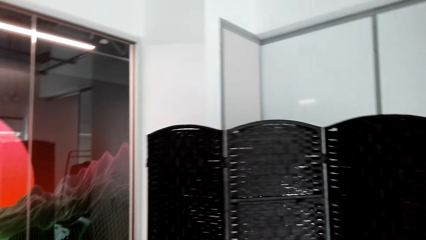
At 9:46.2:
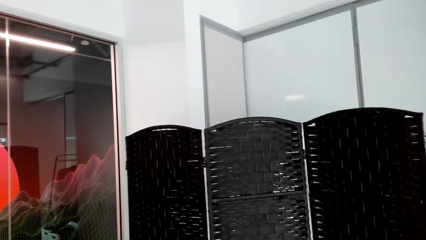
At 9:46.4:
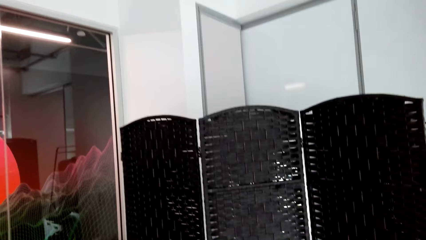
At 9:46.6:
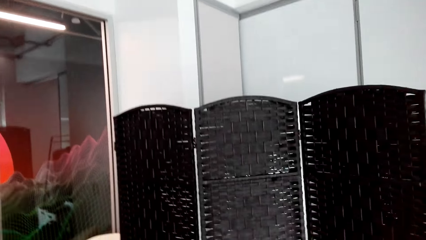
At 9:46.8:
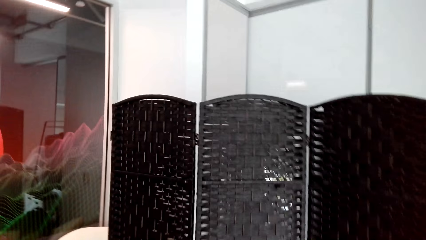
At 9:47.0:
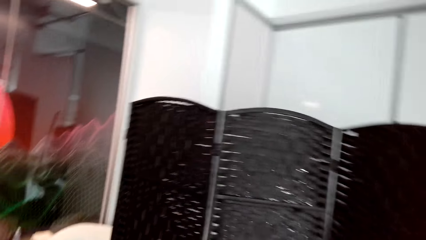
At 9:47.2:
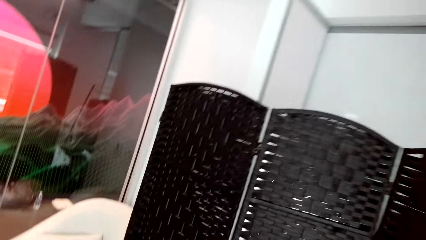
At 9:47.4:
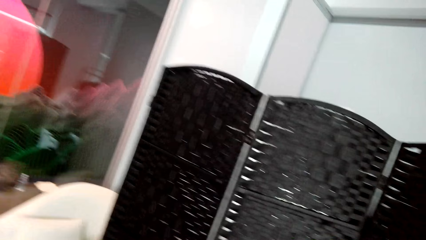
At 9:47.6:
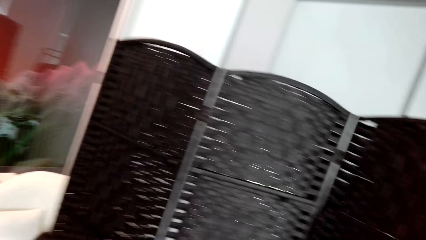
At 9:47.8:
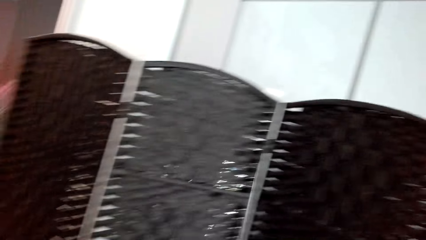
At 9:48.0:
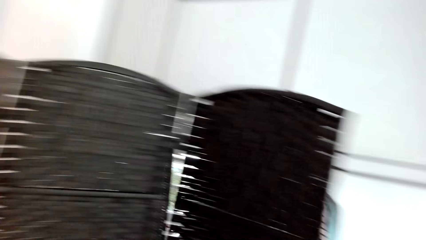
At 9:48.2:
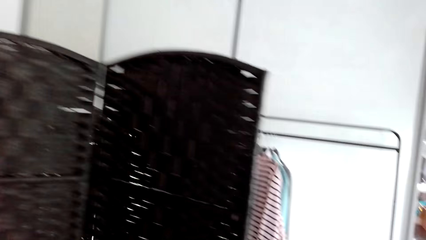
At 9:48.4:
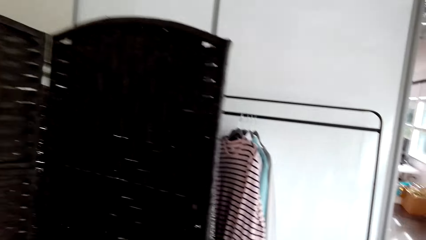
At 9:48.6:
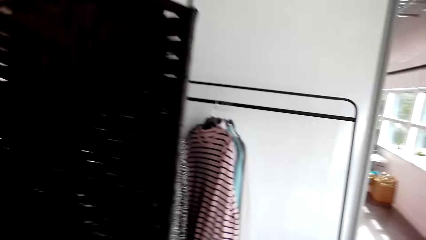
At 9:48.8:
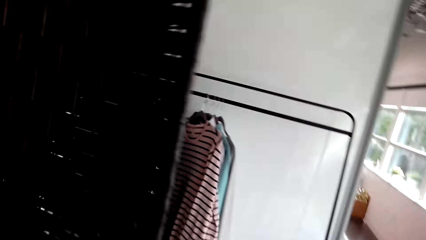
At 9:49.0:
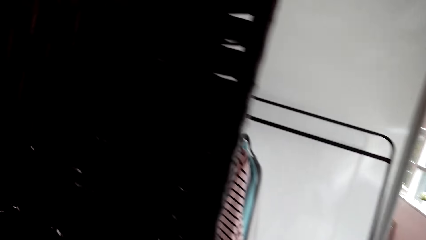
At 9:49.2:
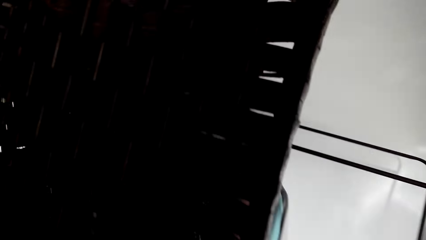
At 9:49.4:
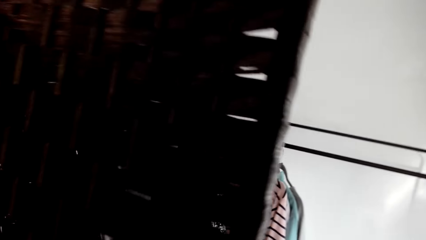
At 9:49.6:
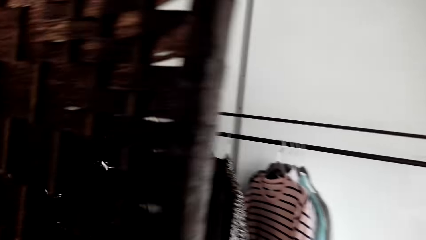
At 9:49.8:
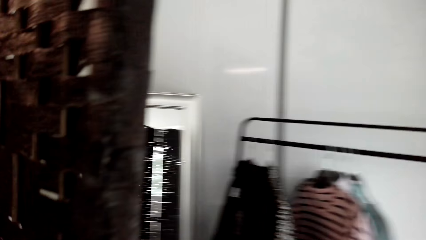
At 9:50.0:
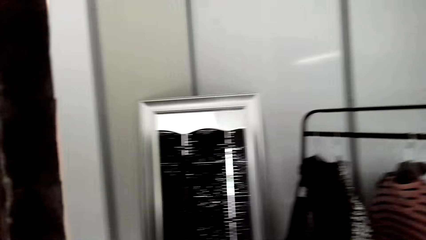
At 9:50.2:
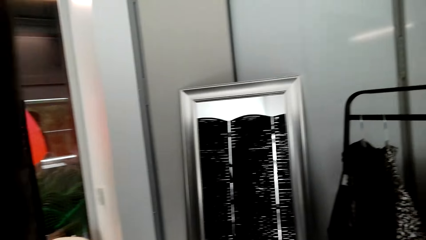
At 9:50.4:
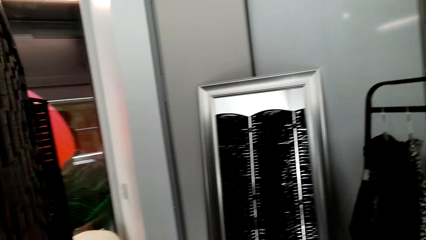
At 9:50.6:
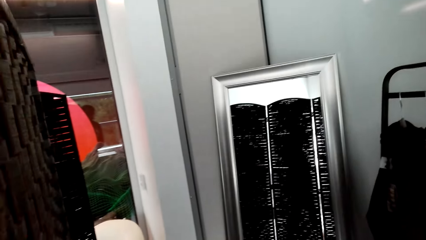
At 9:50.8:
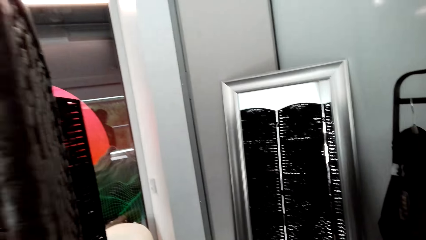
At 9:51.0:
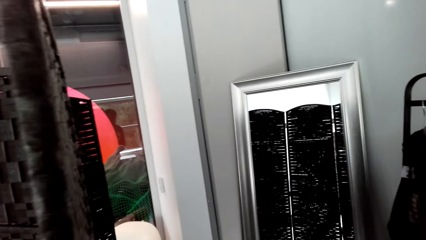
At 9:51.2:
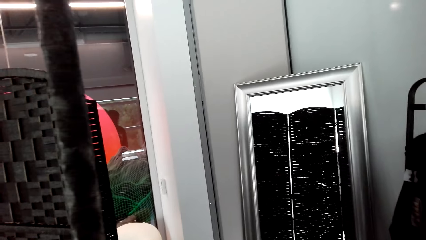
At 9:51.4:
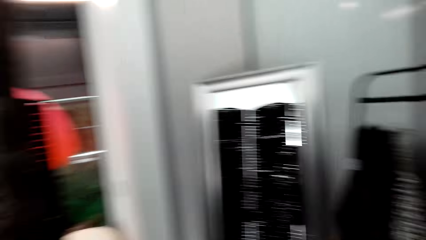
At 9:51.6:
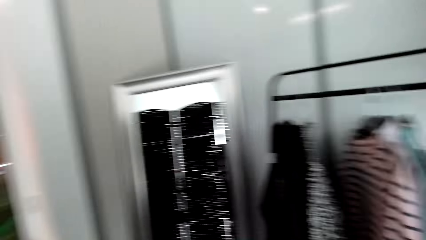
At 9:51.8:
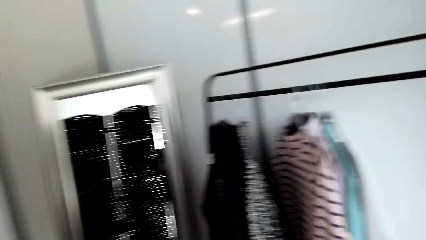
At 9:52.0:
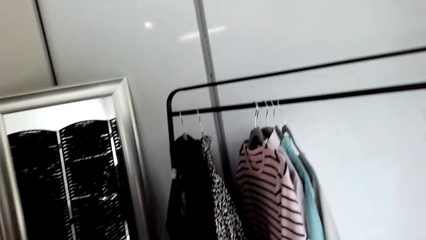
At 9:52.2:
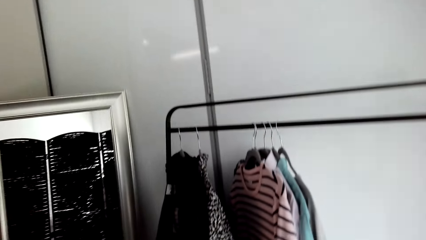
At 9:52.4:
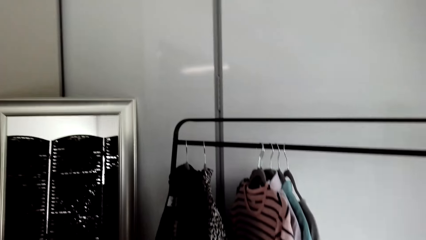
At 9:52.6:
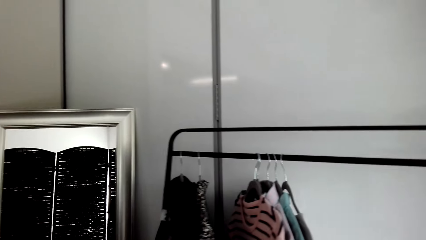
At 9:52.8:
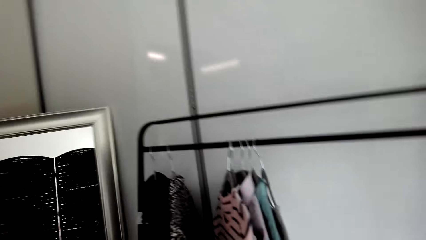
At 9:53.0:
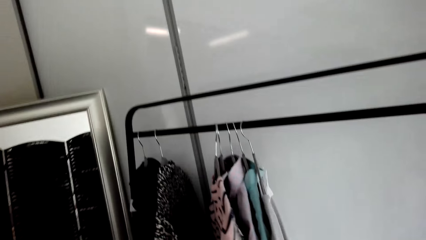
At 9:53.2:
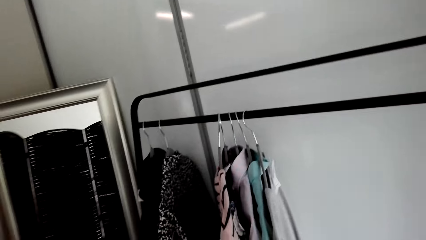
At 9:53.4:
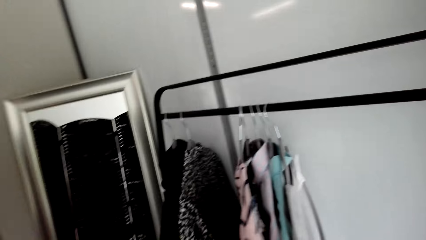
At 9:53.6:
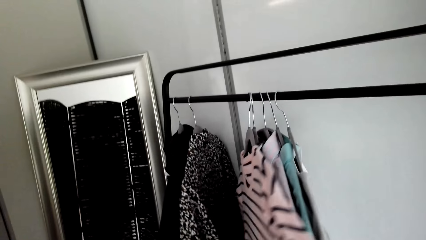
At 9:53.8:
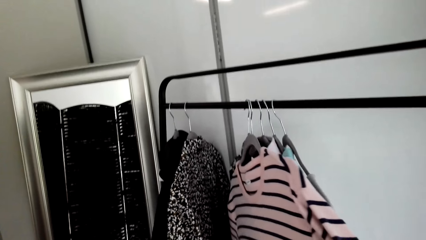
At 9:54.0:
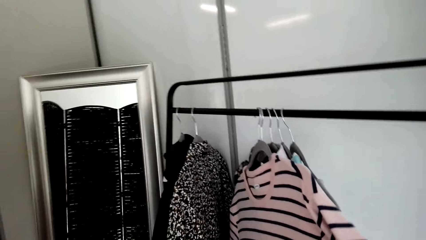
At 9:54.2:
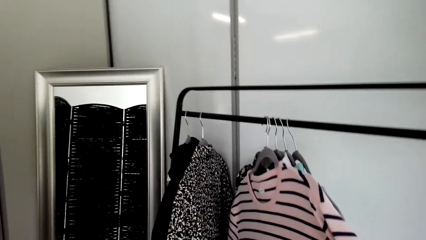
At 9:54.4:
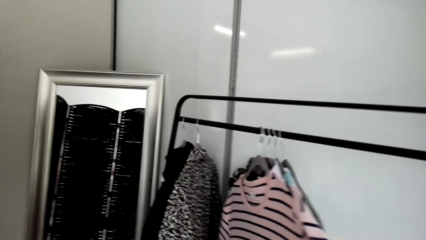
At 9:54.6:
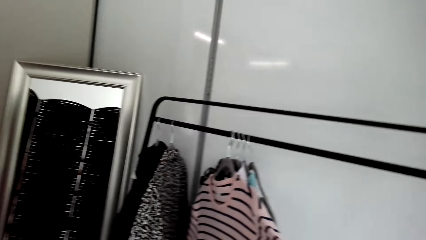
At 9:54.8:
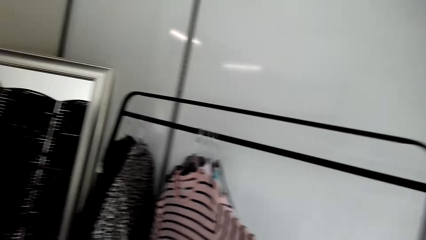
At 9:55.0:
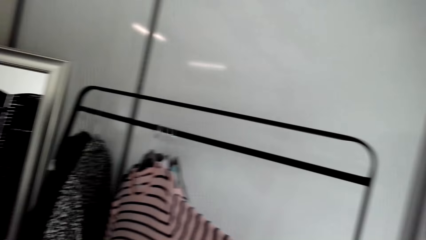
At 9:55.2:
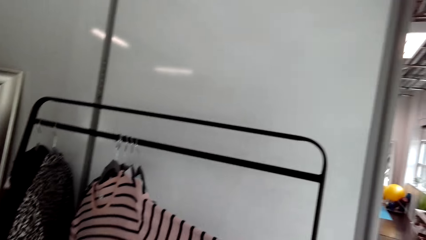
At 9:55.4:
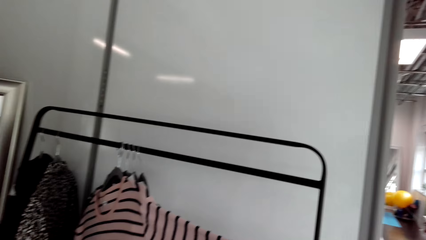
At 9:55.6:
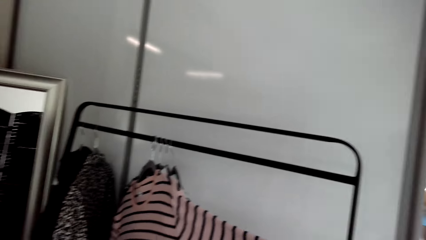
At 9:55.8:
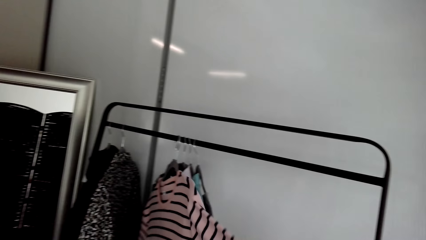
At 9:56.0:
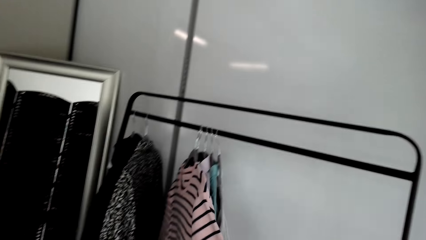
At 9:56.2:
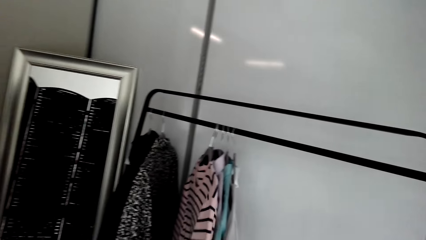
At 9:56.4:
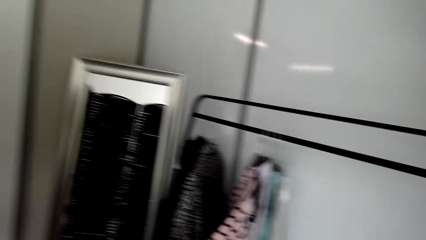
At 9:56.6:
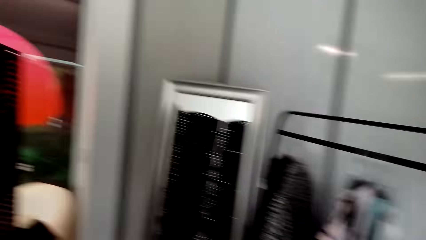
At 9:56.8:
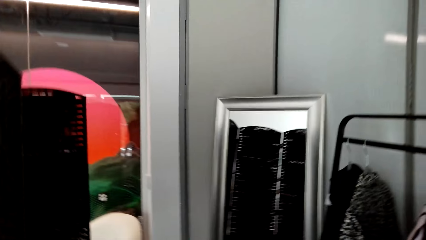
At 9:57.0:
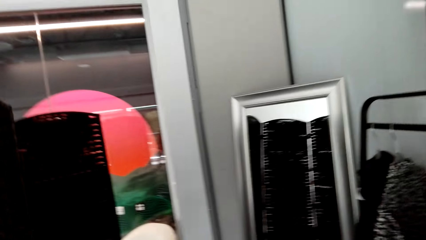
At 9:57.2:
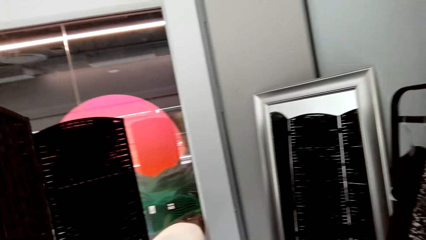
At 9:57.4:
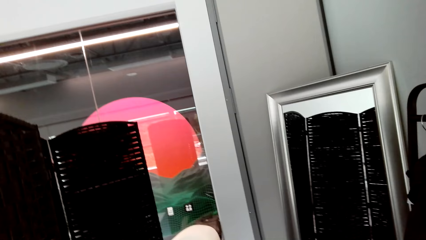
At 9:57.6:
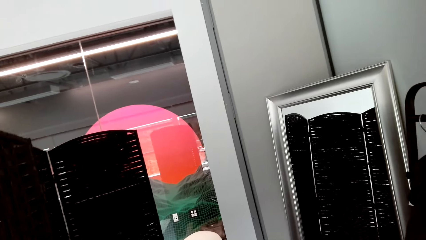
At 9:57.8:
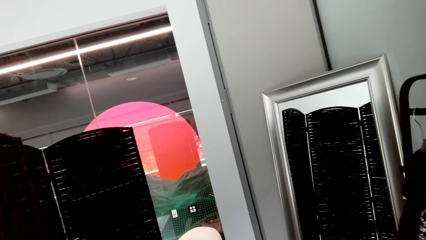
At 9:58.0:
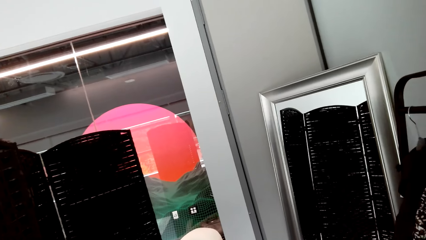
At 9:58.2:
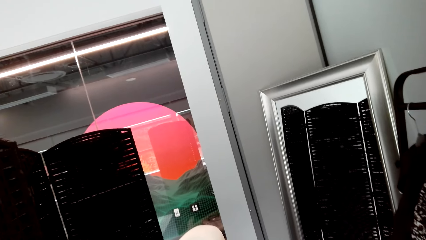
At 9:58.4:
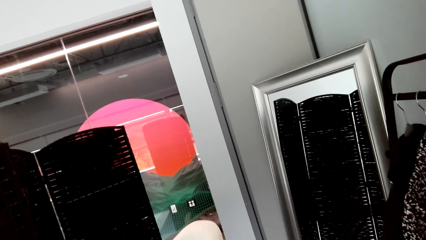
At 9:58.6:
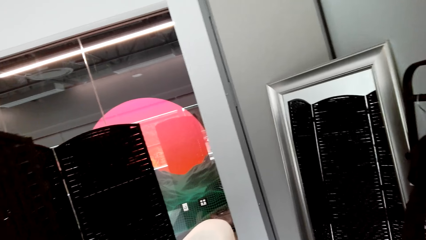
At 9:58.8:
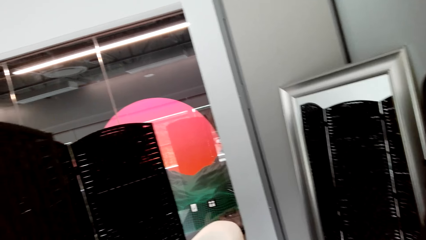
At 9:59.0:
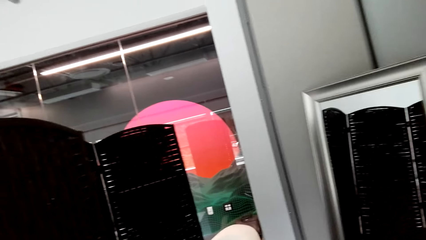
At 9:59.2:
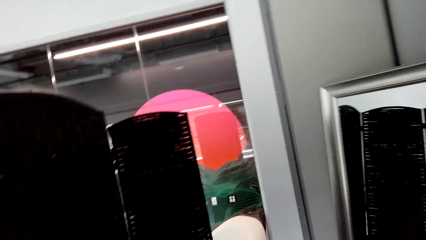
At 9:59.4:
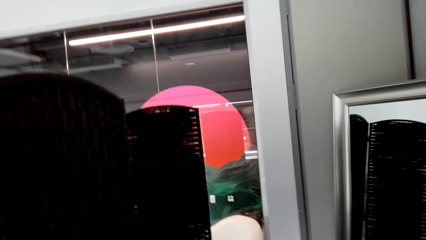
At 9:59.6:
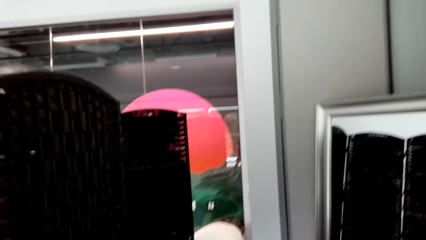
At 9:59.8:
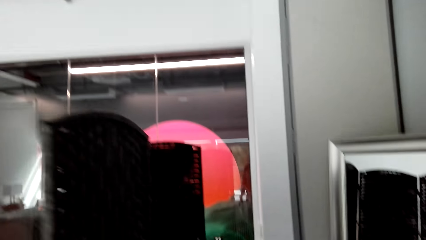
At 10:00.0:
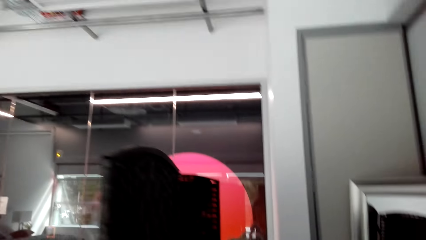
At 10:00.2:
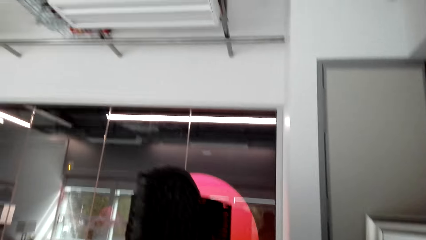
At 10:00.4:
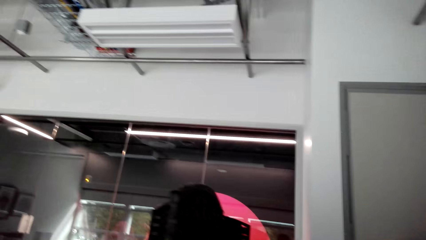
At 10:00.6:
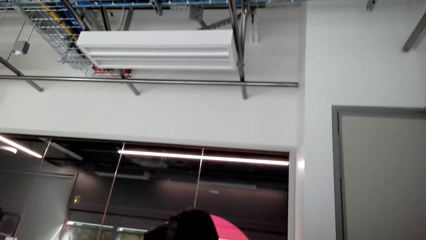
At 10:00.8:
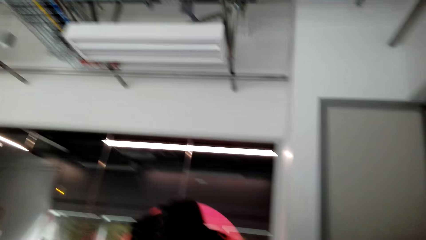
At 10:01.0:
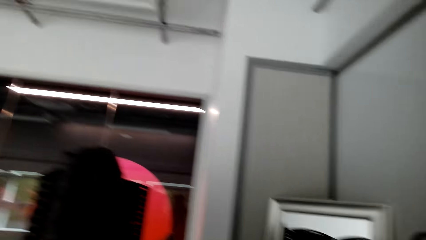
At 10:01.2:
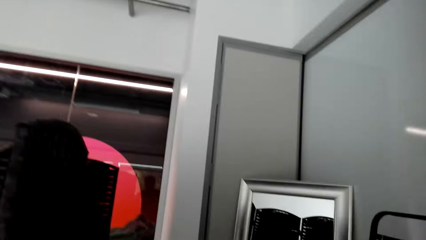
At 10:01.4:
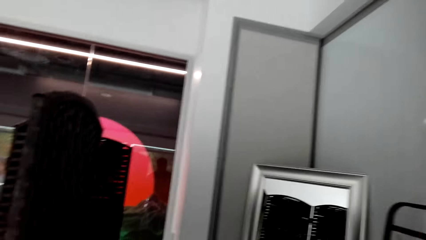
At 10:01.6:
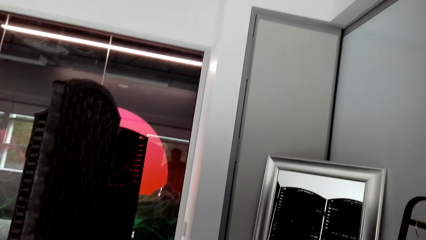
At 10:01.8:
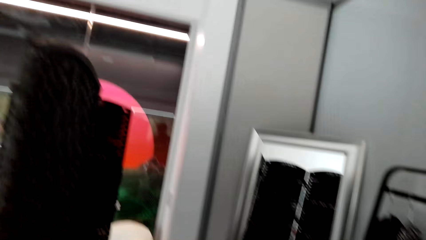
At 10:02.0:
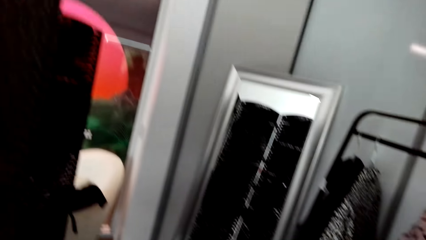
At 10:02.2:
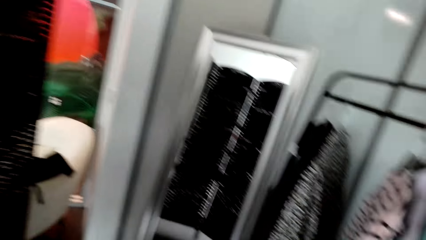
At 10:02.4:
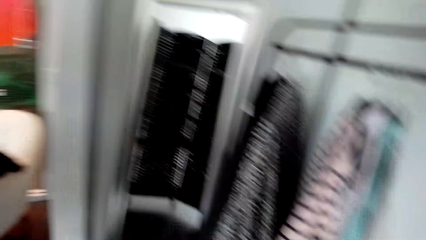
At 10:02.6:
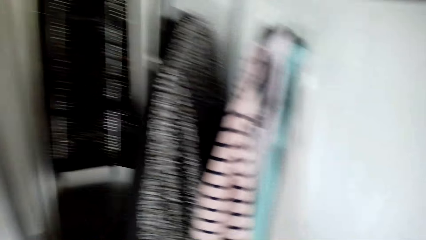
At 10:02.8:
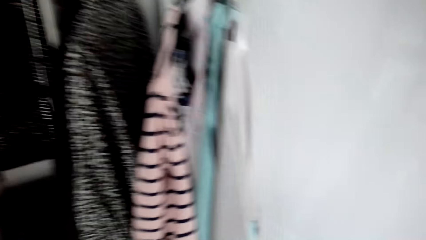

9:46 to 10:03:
The camera wearer talks with the lady, walks around and looks around. They look on the clothes. They talk with the lady, touch the clothes and look around. They talk with the lady and look around.
